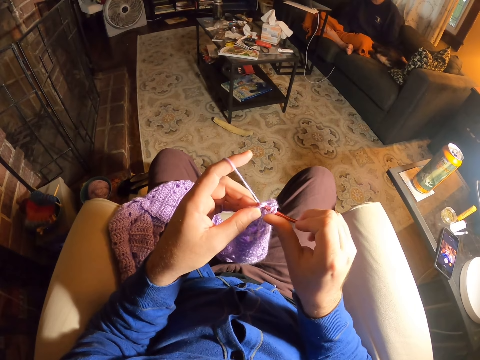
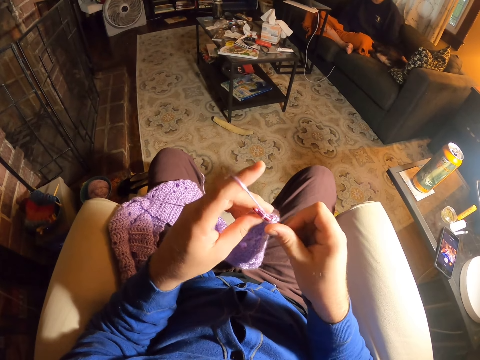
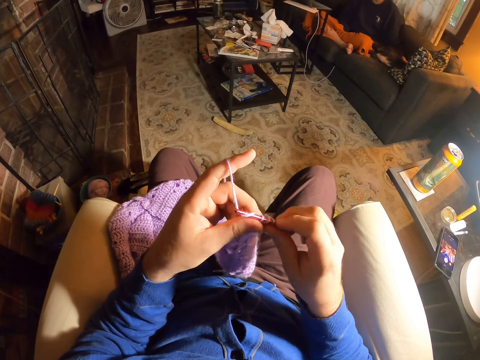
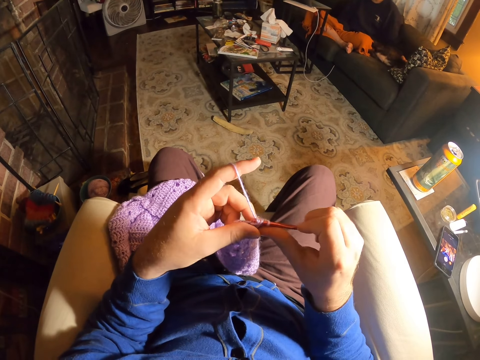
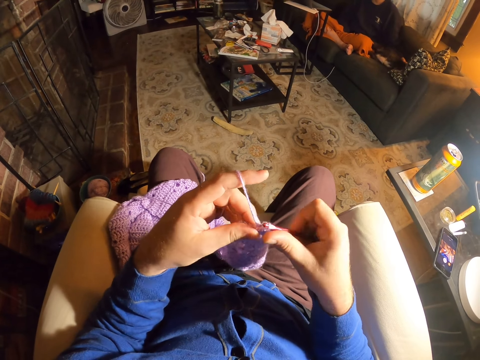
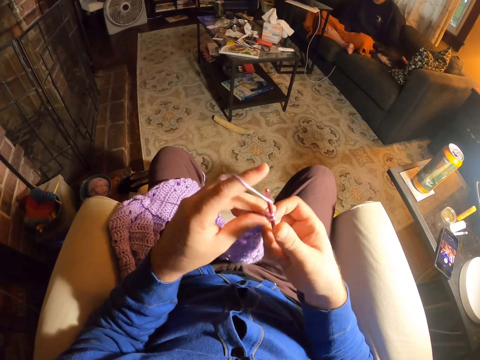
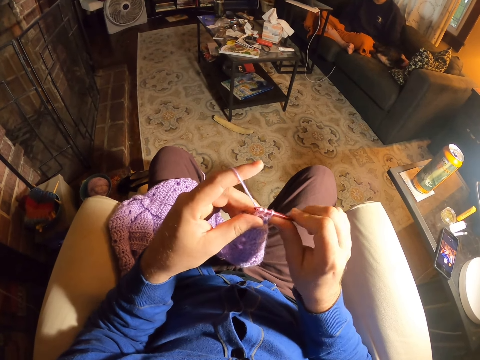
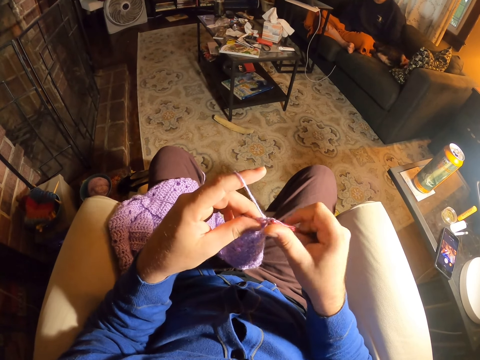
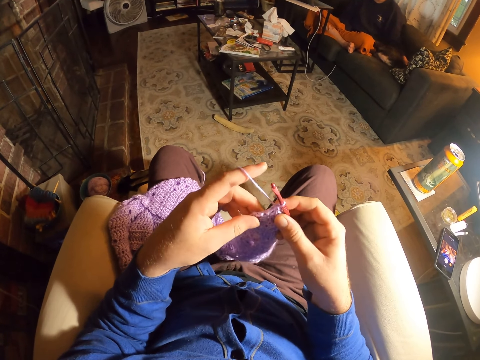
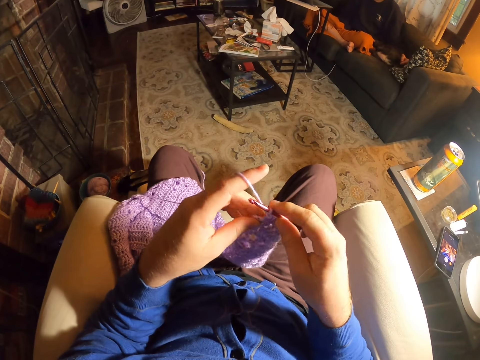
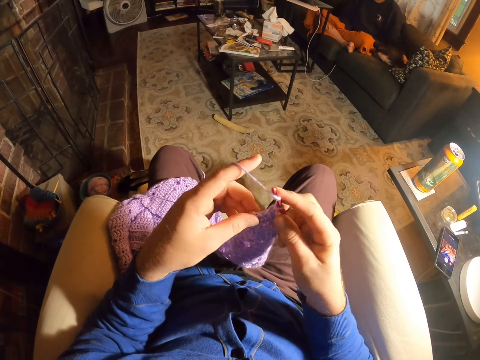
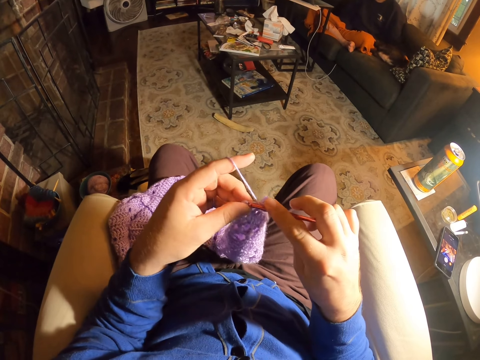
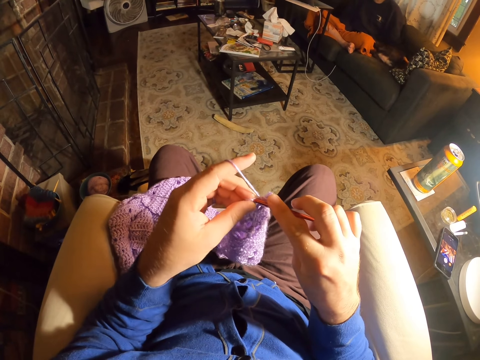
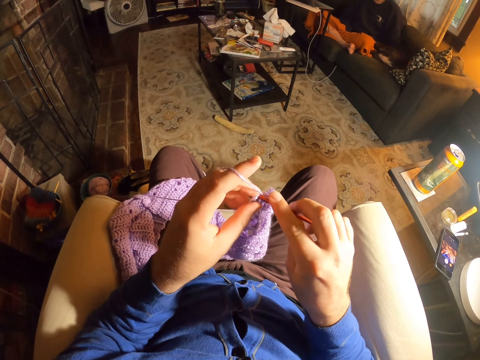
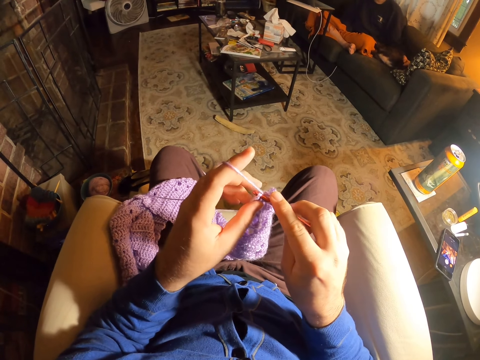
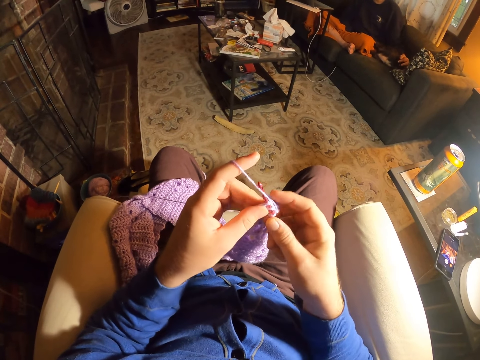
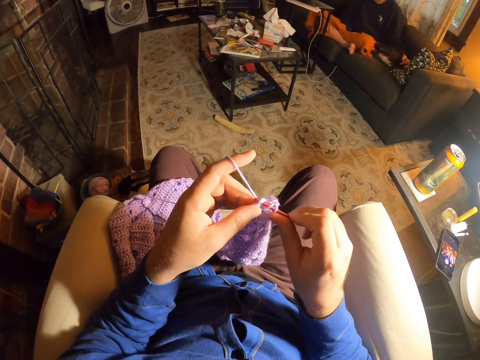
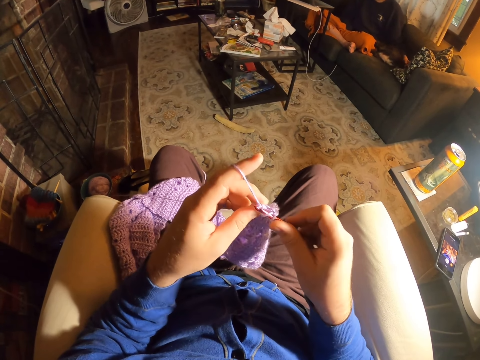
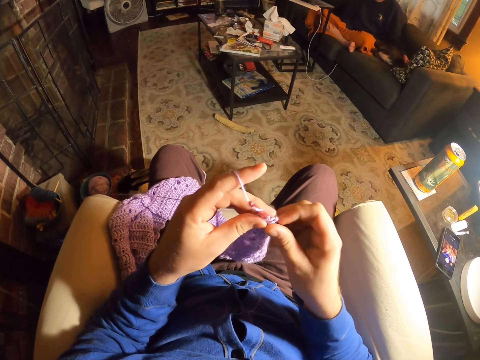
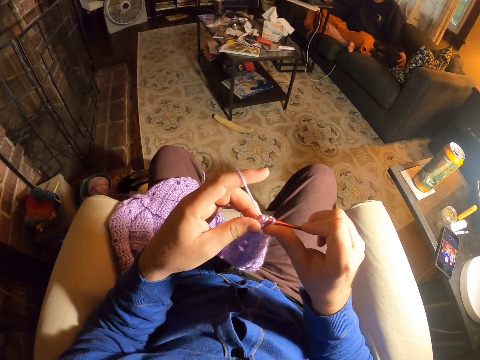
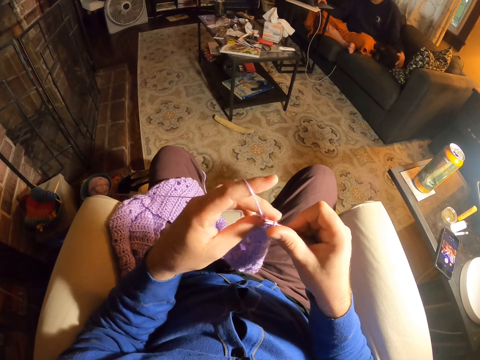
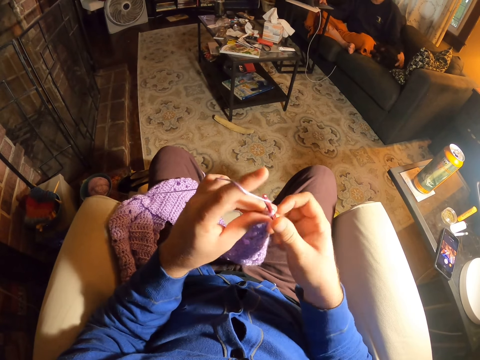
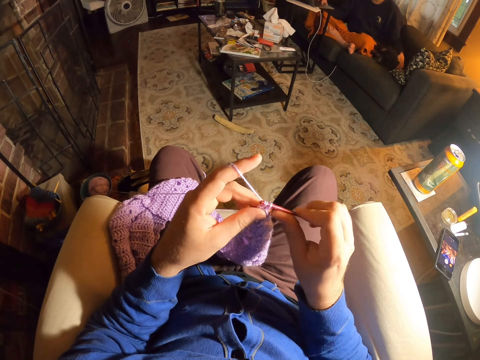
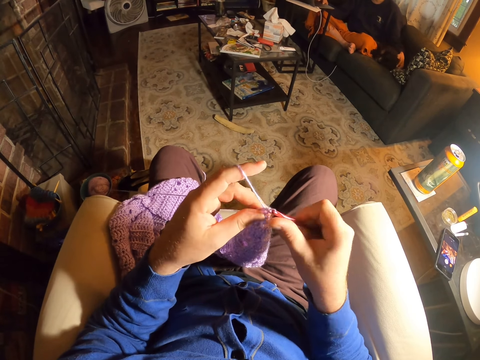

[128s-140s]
The camera wearer rolls thread around the crochet needle. They knit the fabric with the crochet needle. They roll the thread around the crochet needle. They knit the fabric with the crochet needle. They roll the thread around the crochet needle. They knit the fabric with the crochet needle.

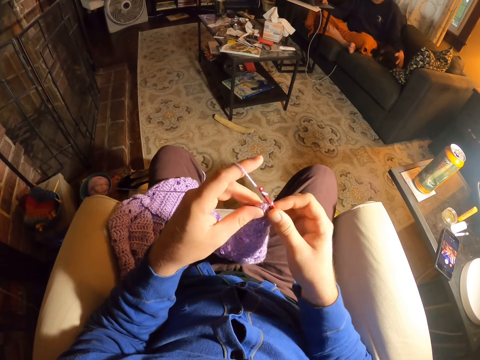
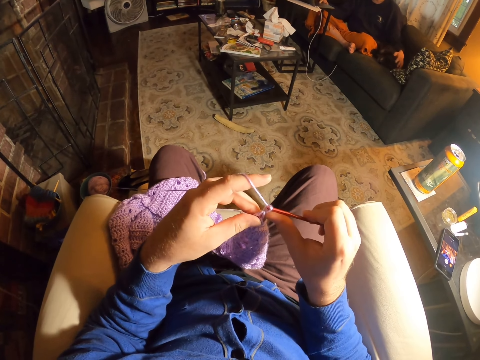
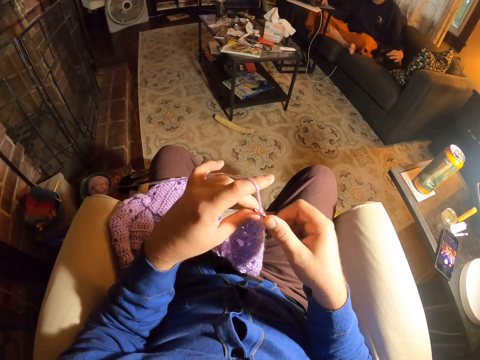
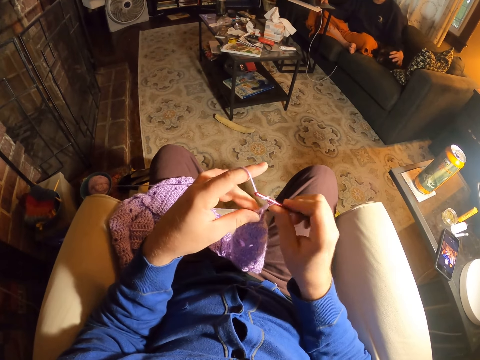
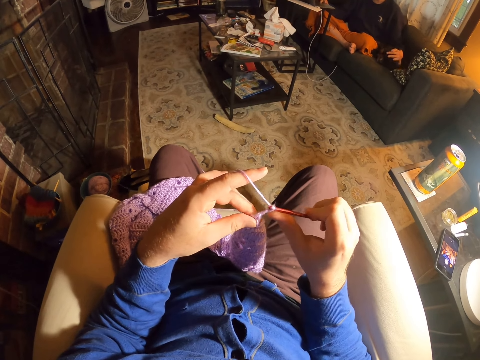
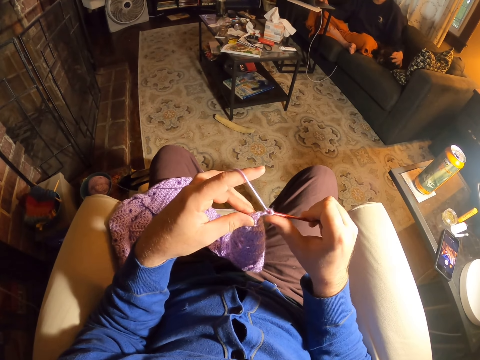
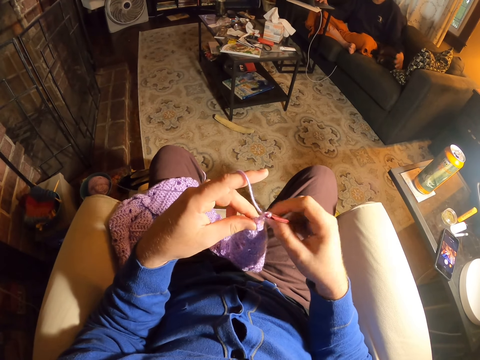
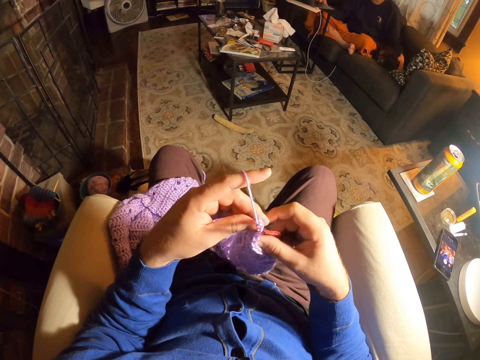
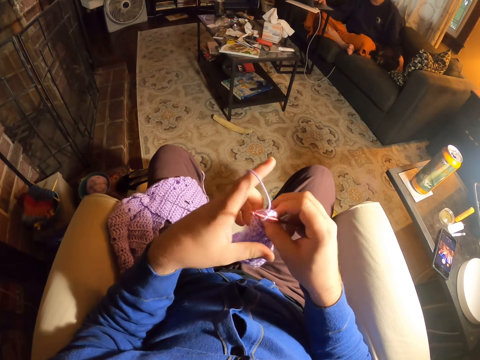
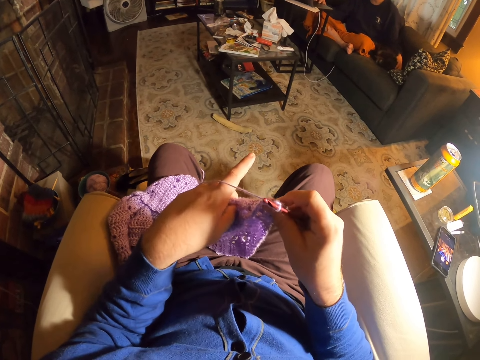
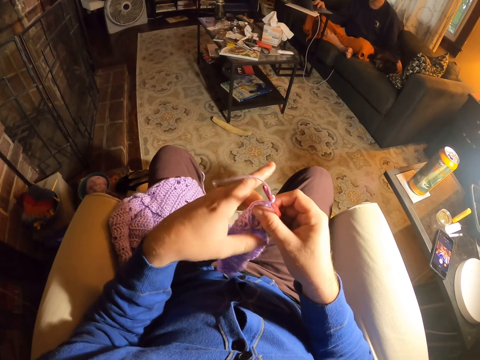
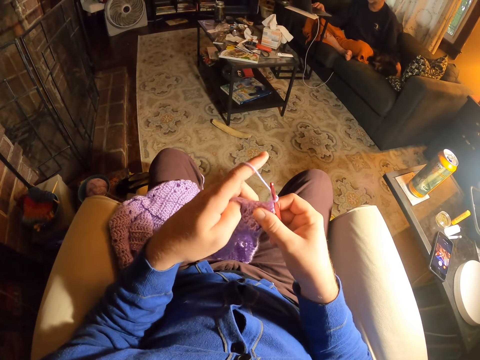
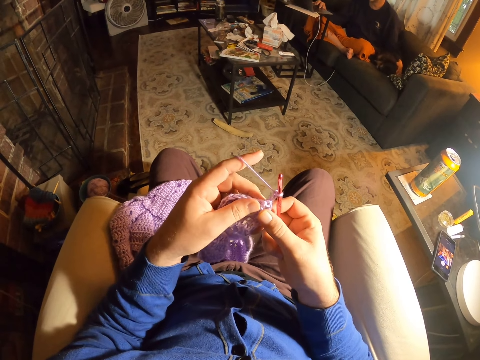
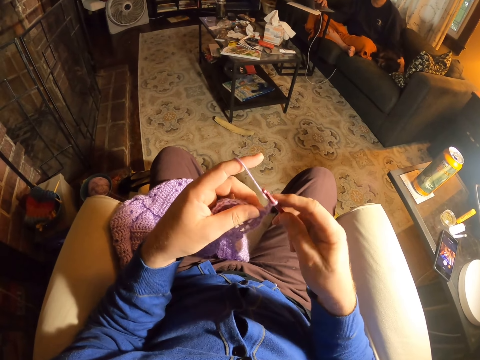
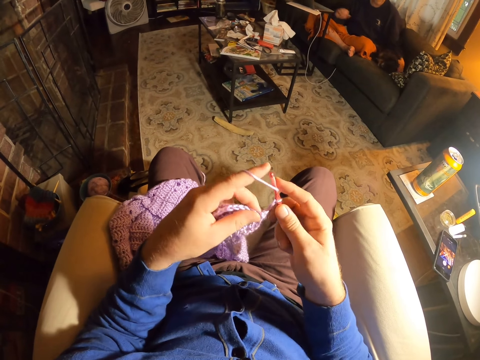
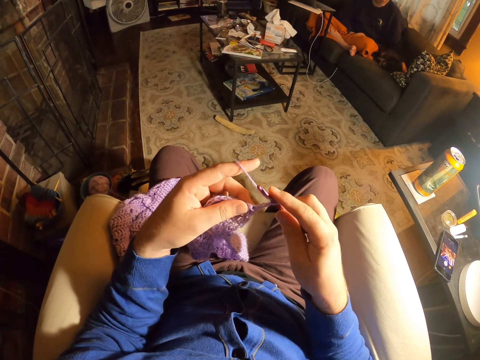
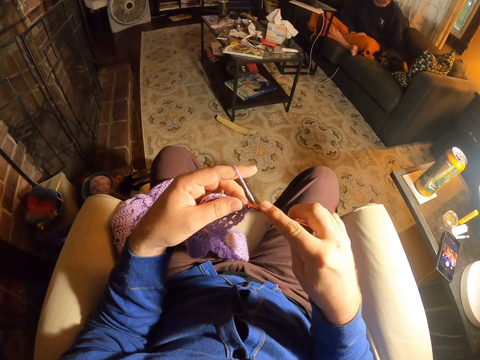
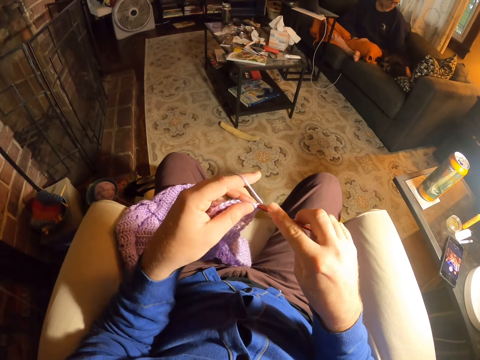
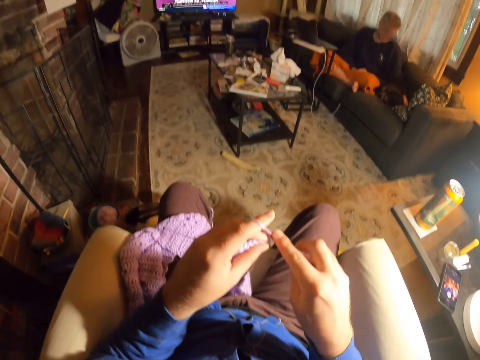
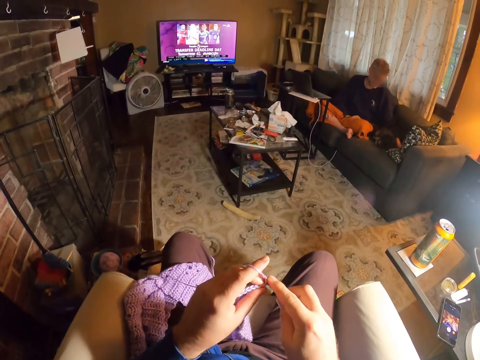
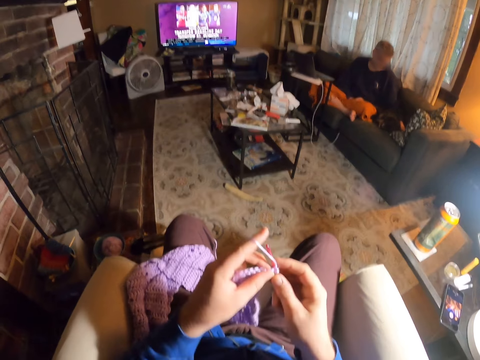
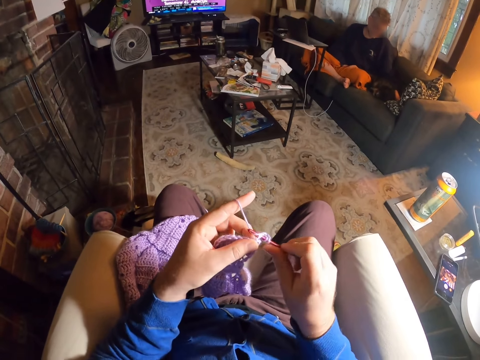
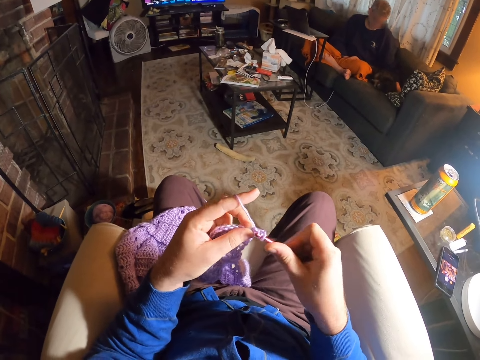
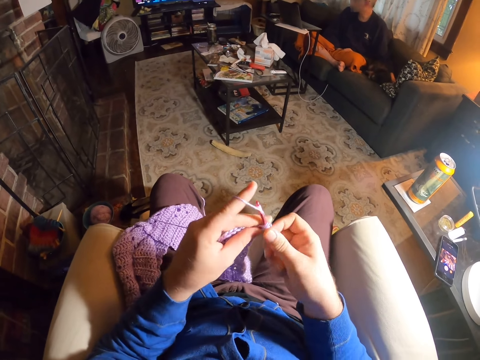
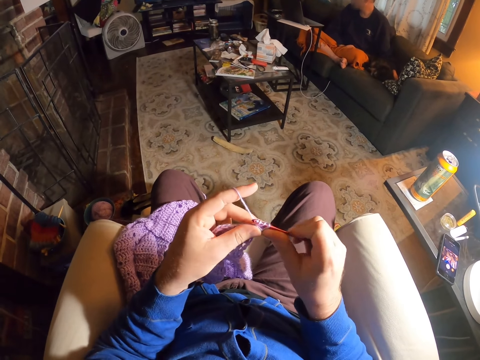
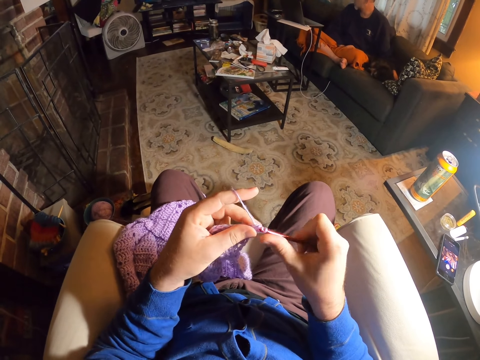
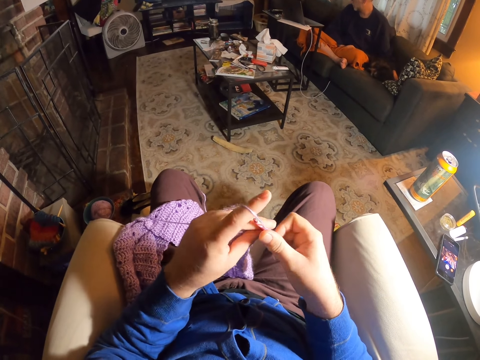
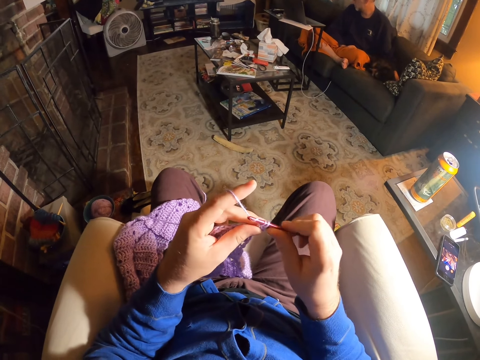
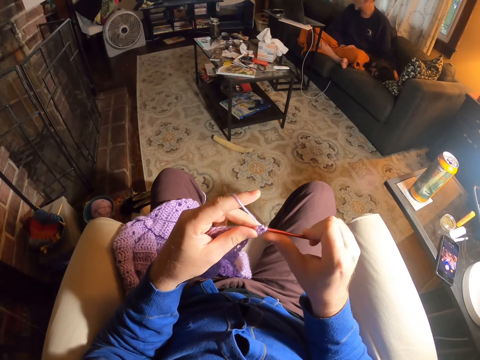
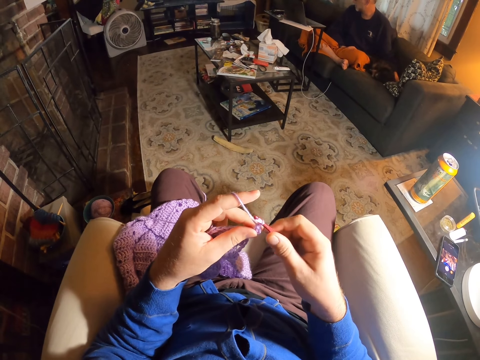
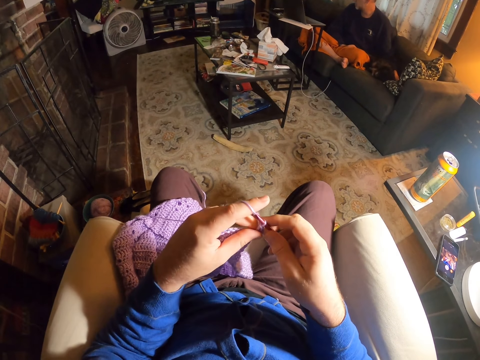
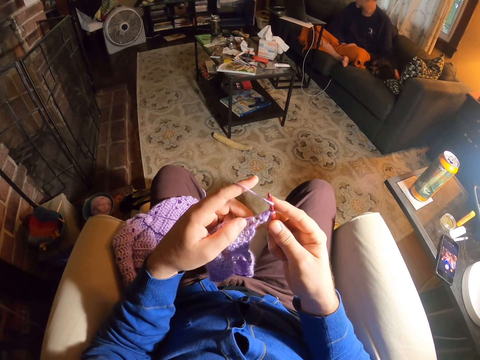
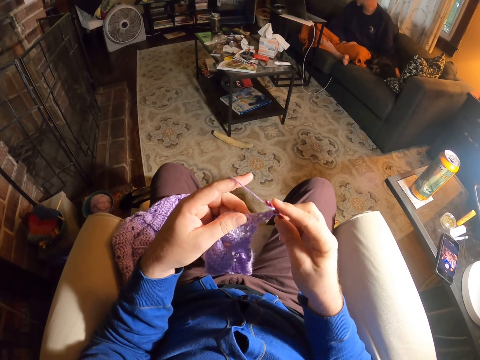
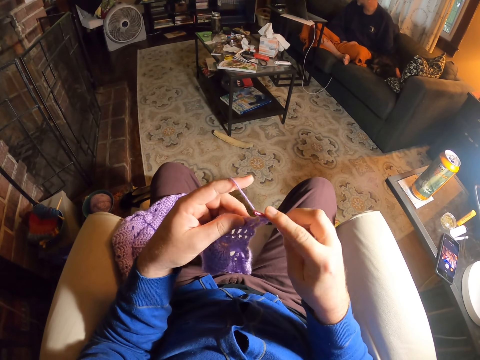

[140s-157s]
The camera wearer rolls thread around the crochet needle. They knit the fabric with the crochet needle. They roll the thread around the crochet needle. They knit the fabric with the crochet needle. They flip the fabric. They roll the thread around the crochet needle. They knit the fabric with the crochet needle. They roll the thread around the crochet needle. They knit the fabric with the crochet needle. They roll the thread around the crochet needle.
